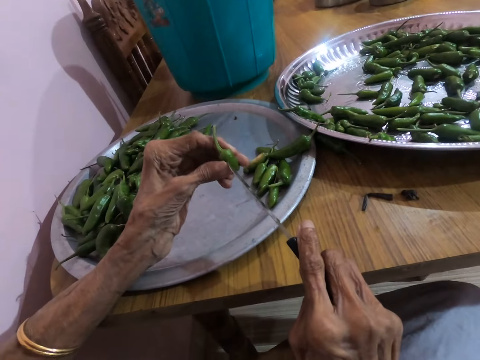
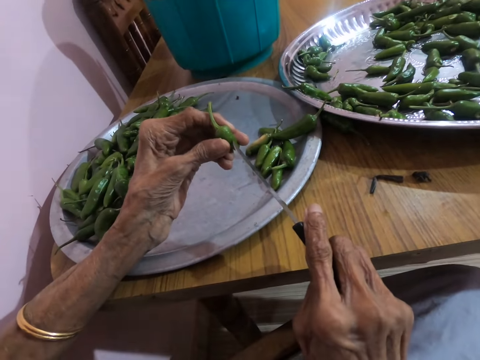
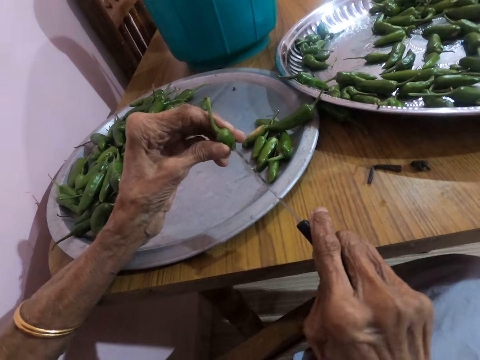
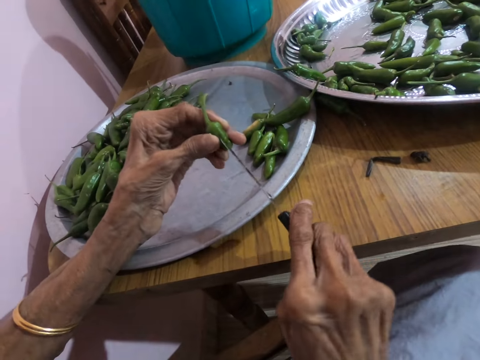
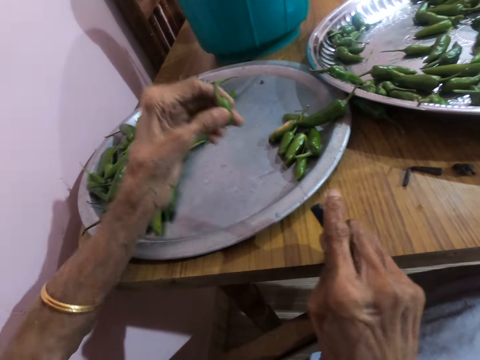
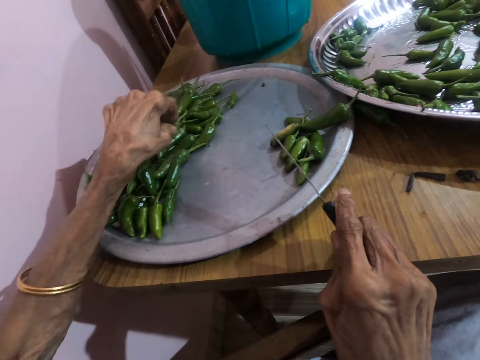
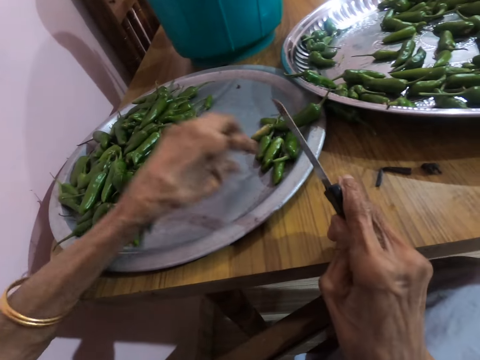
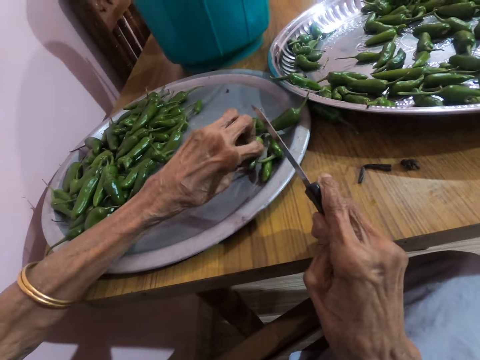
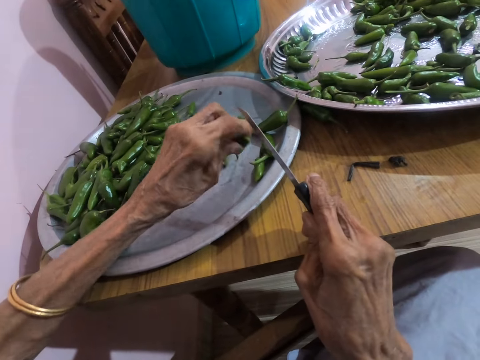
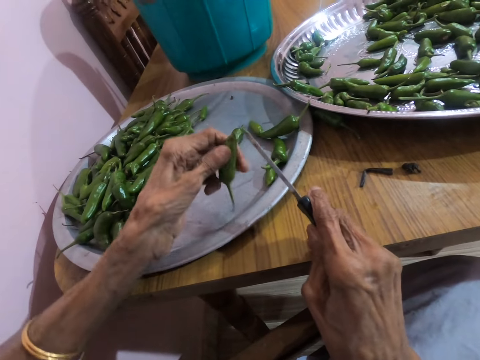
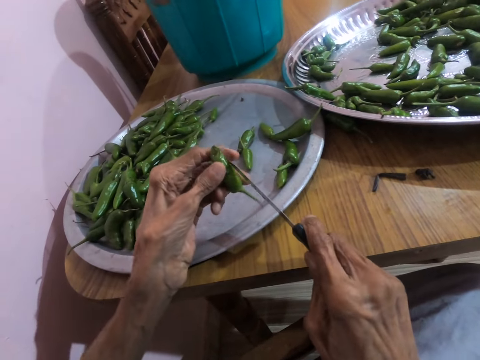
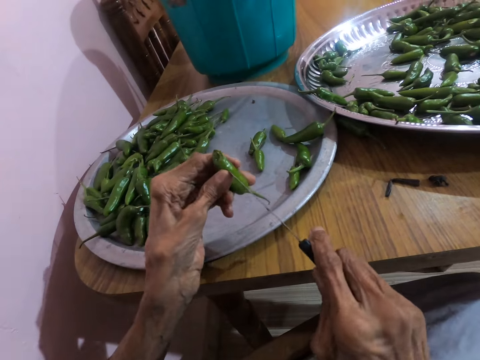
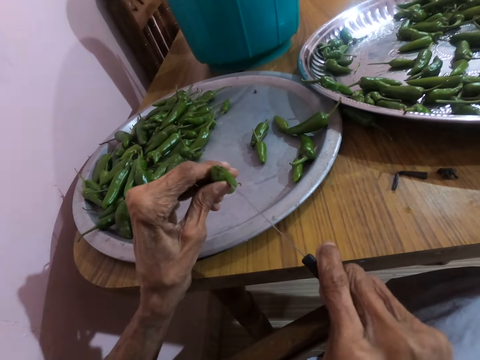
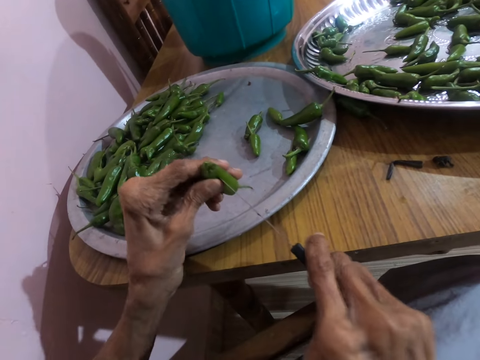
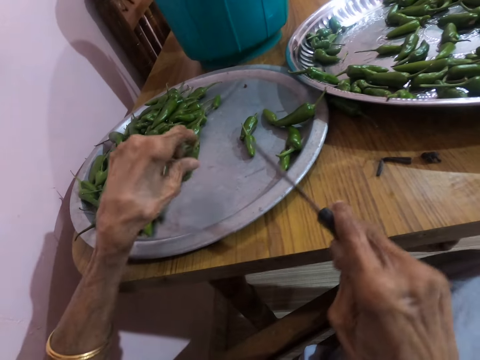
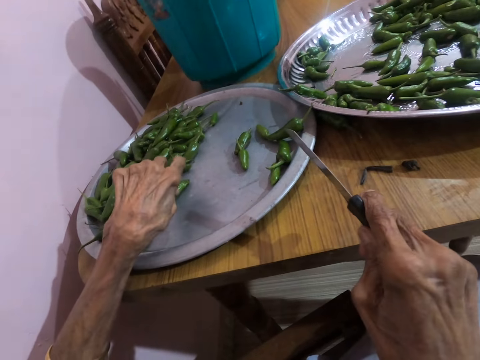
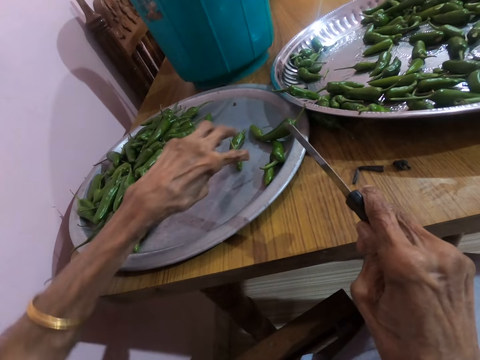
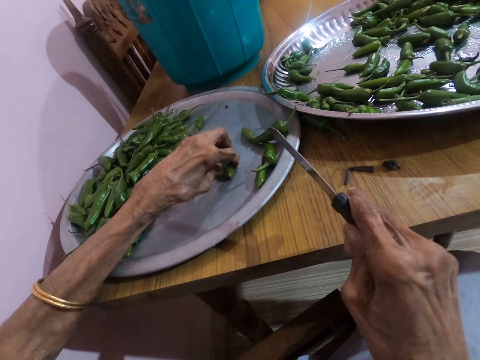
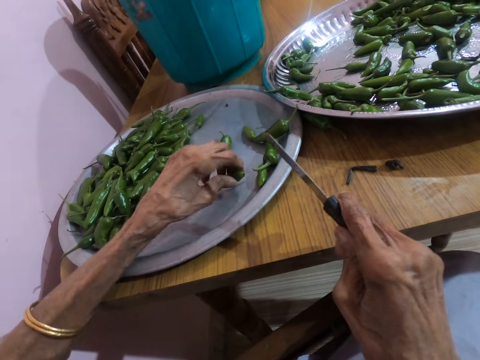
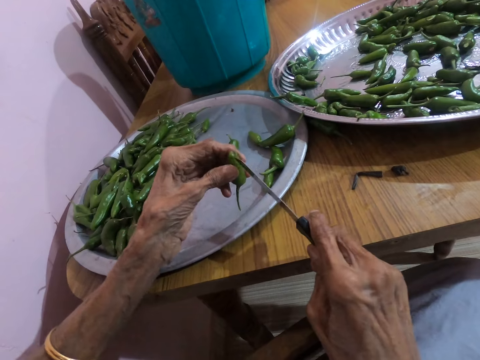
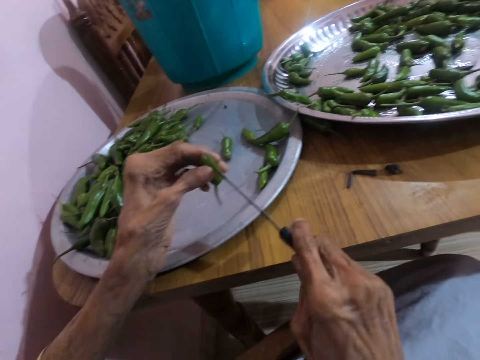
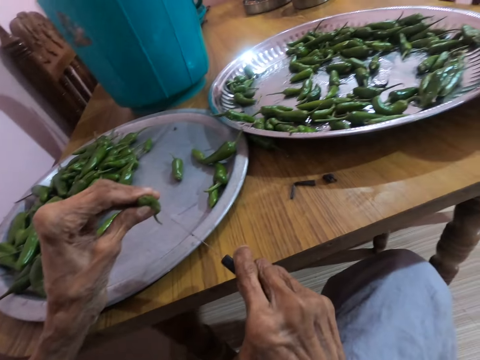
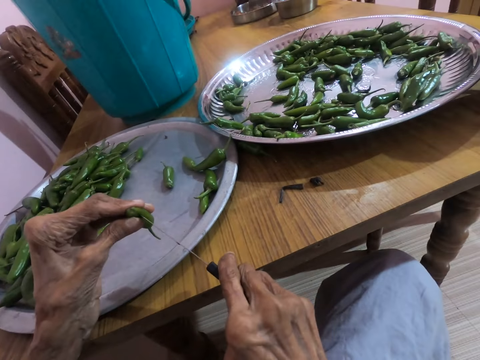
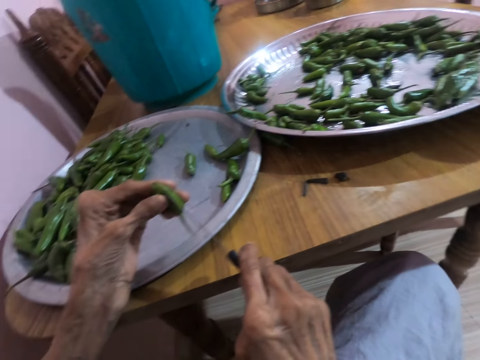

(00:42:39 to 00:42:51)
The camera wearer pierces the green chili pepper in her left hand with the knife in her right hand. She drops the pepper in her left hand on the tray on the table. She picks up the pepper from the tray on the table with her left hand. She pierces the pepper in her left hand with the knife in her right hand. She drops the pepper in her left hand on the tray on the table. She picks up the pepper from the tray on the table with her left hand. She talks with a person. She pierces the pepper in her left hand with the knife in her right hand.

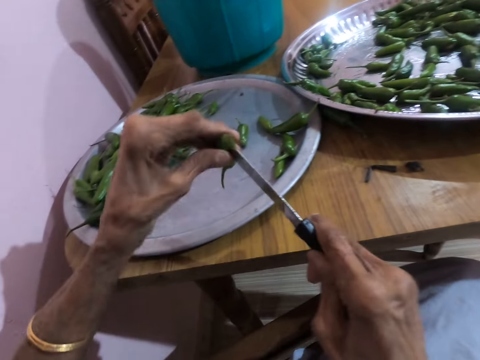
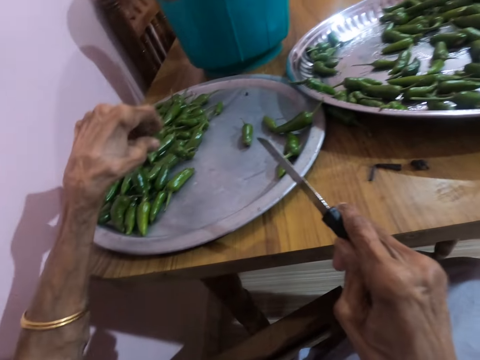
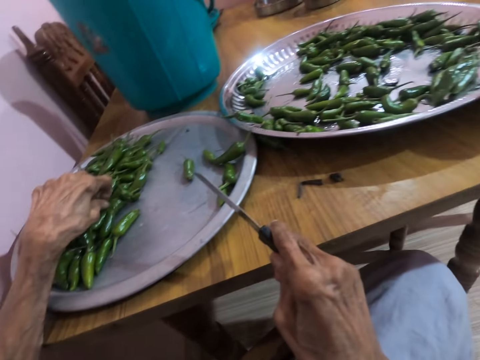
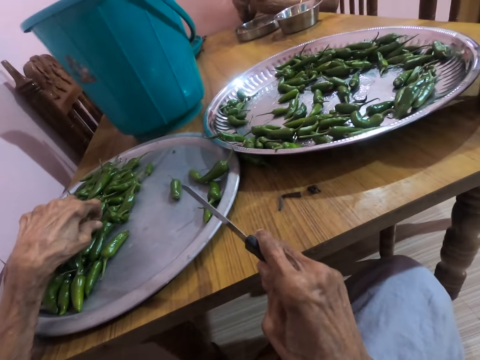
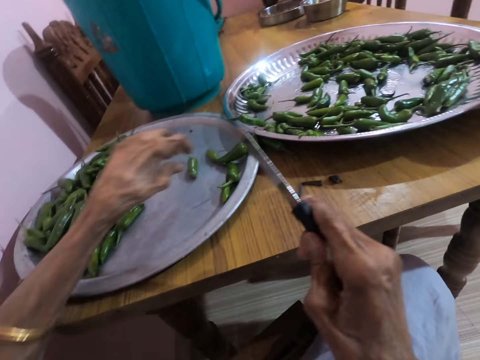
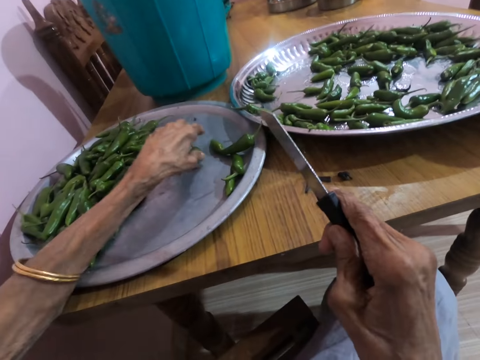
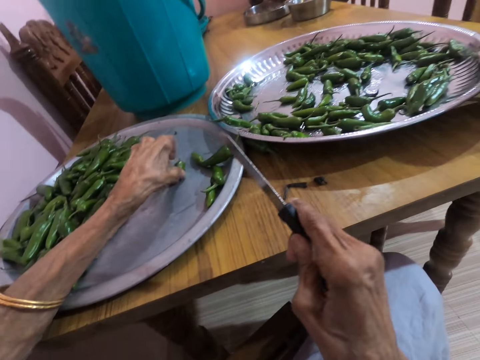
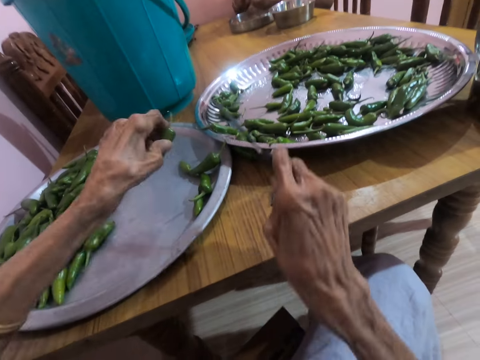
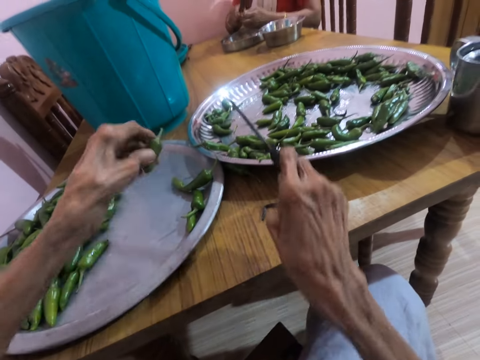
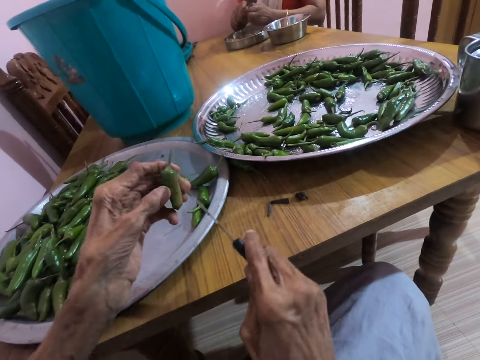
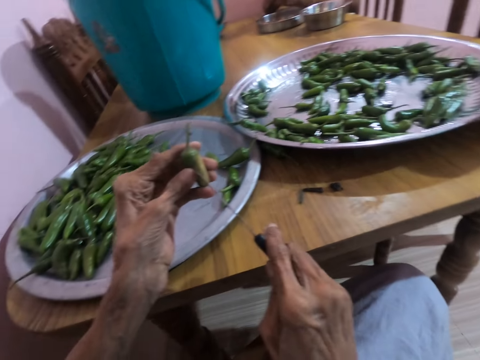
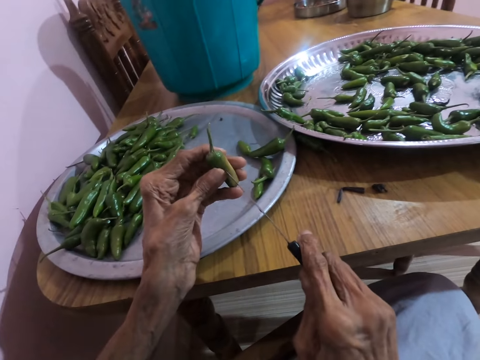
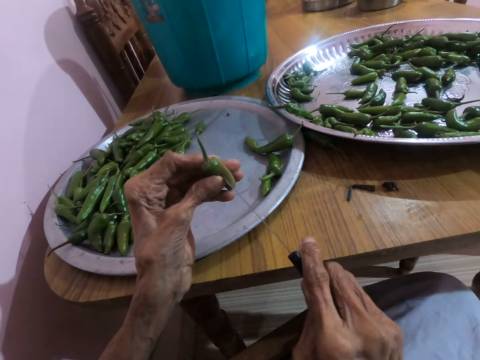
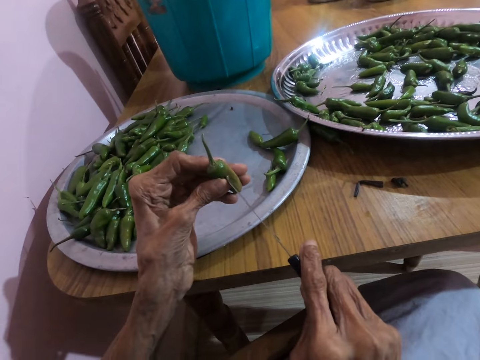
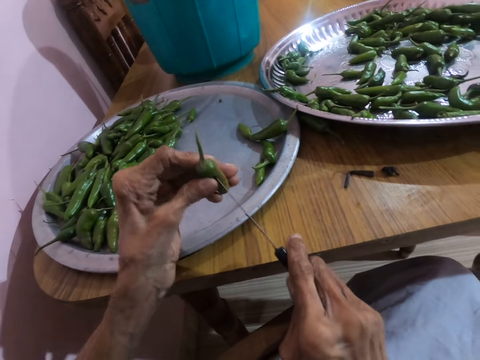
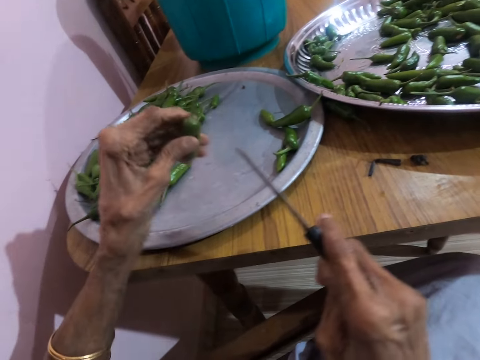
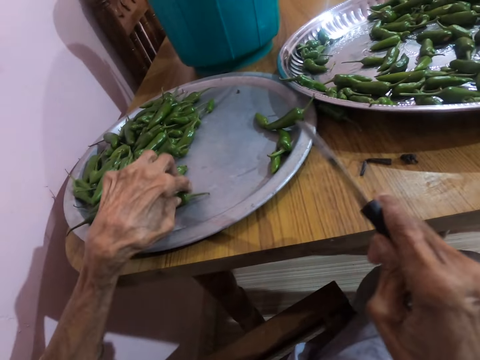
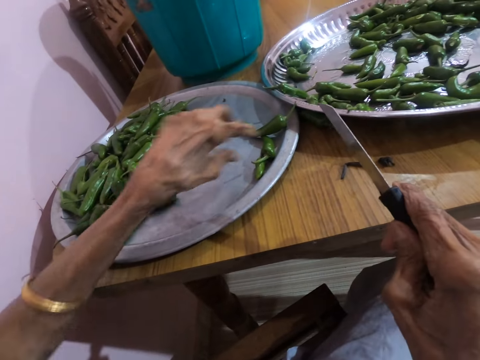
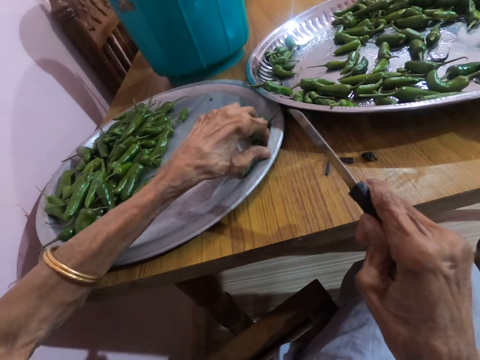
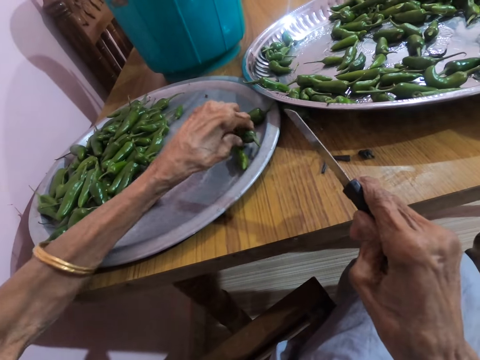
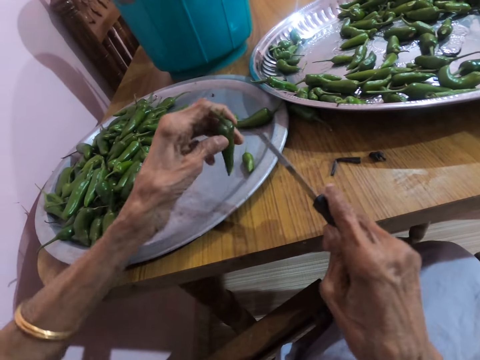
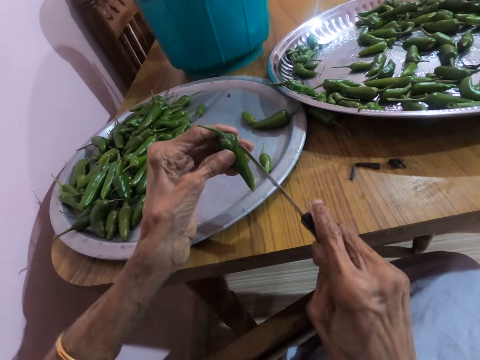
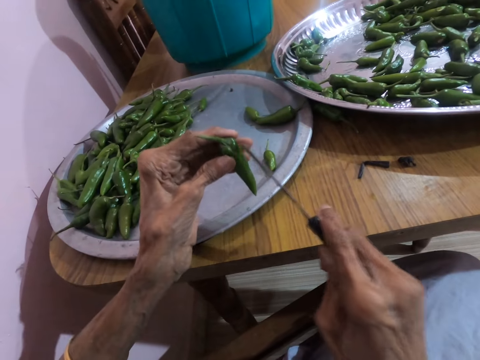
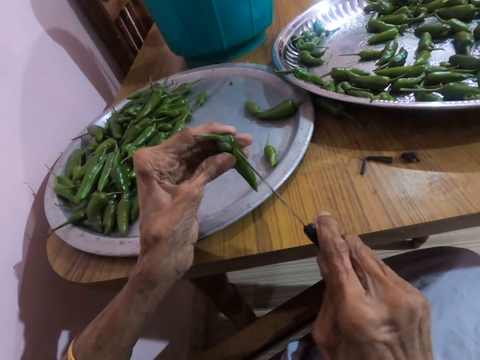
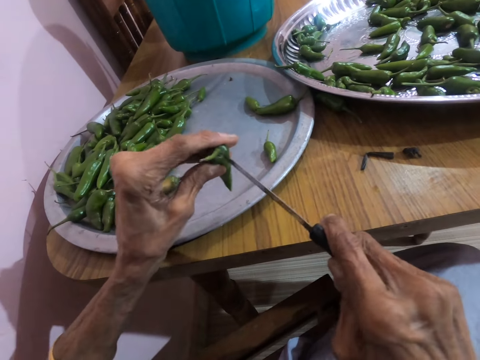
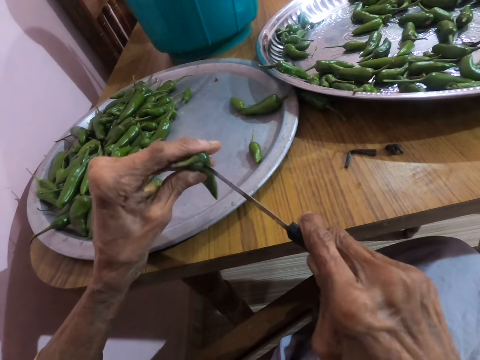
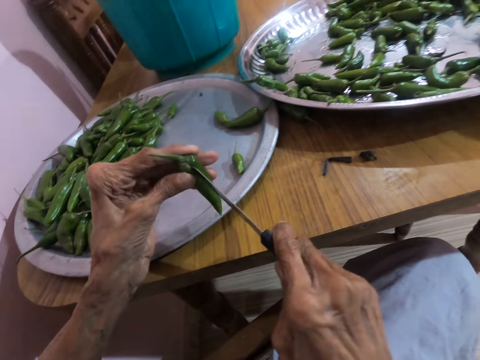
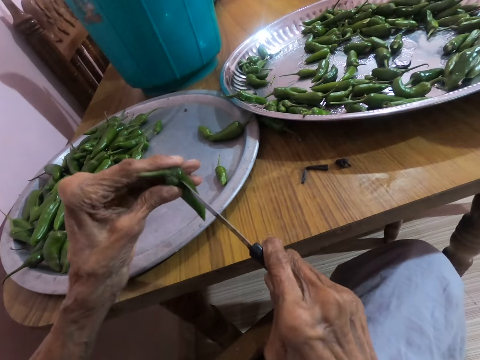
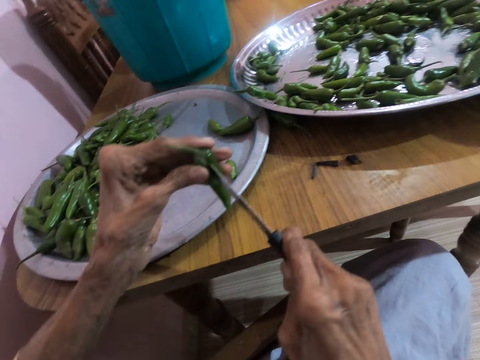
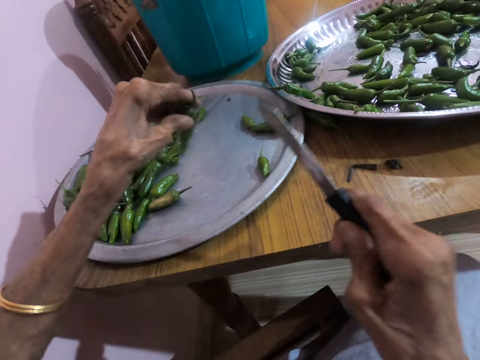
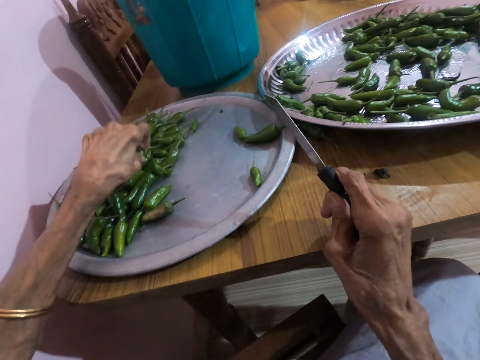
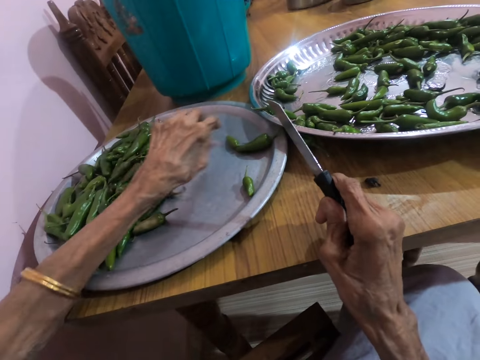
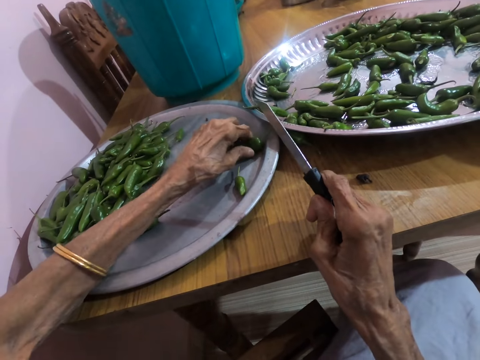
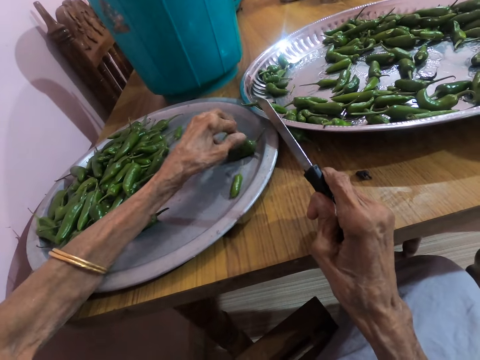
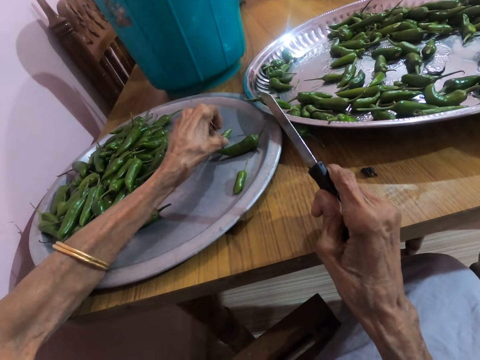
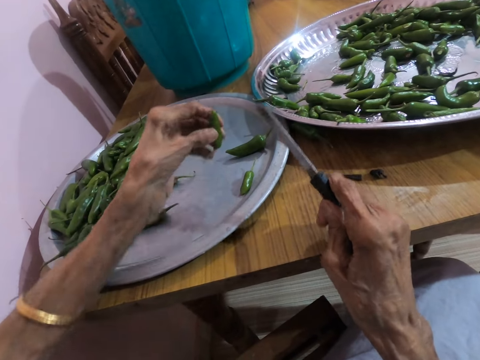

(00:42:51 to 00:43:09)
The camera wearer drops the green chili pepper in her left hand on the tray on the table. She picks the pepper from the tray on the table with her left hand. She talks with a person. She stretches her hands. She pierces the pepper in her left hand with the knife in her right hand. She cuts the green chili pepper with the knife. She drops the pepper in her left hand on the tray on the table. She picks the pepper from the tray on the table with her left hand. She pierces the pepper in her left hand with the knife in her right hand. She cuts the green chili pepper with the knife. The person talks with the camera wearer. The camera wearer drops the pepper in her left hand on the tray on the table. She moves the pepper on the tray on the table with her left hand. She picks the pepper from the tray on the table with her left hand.
